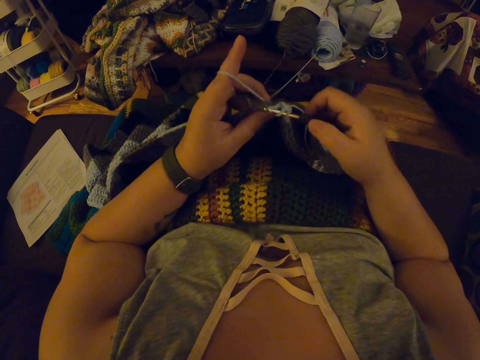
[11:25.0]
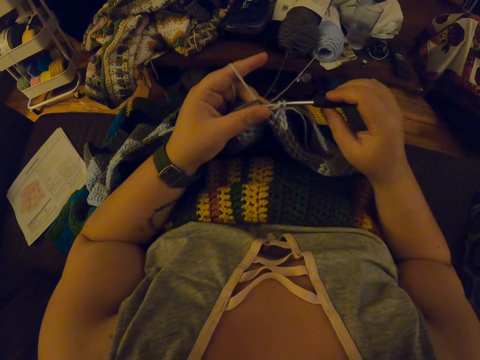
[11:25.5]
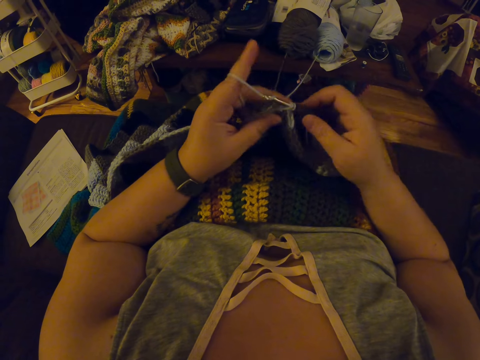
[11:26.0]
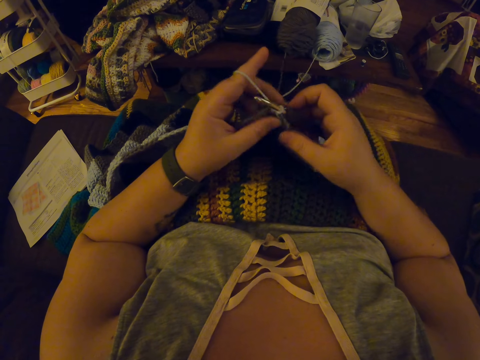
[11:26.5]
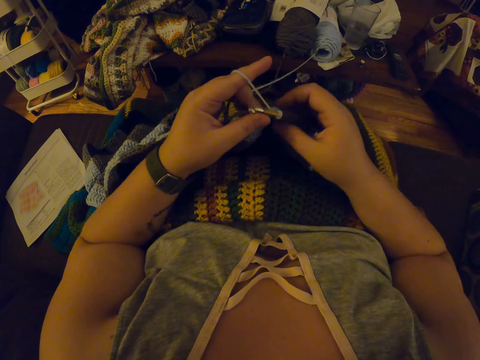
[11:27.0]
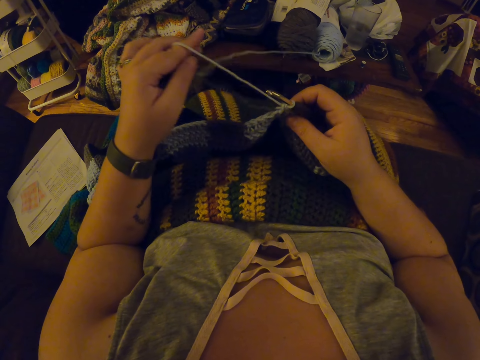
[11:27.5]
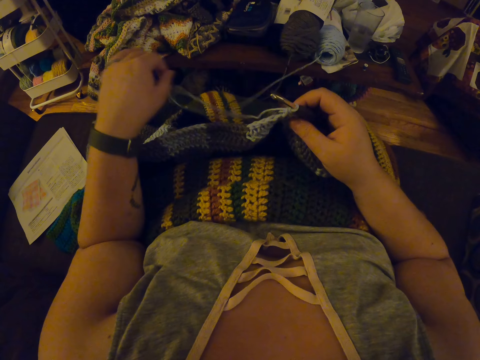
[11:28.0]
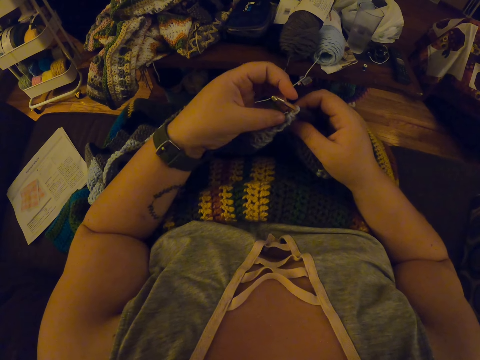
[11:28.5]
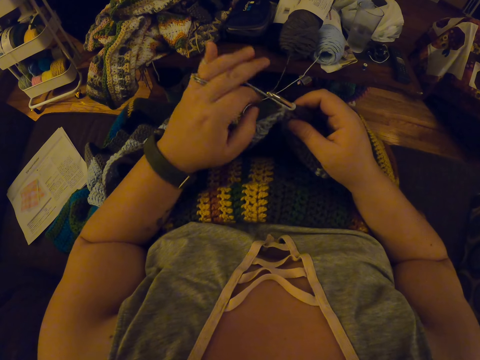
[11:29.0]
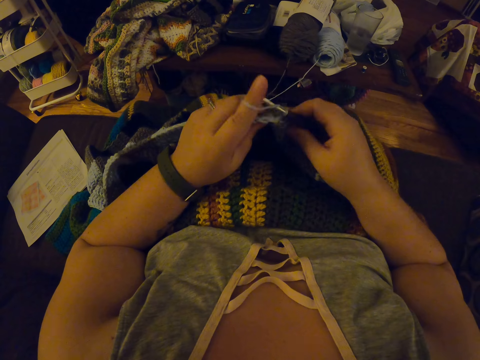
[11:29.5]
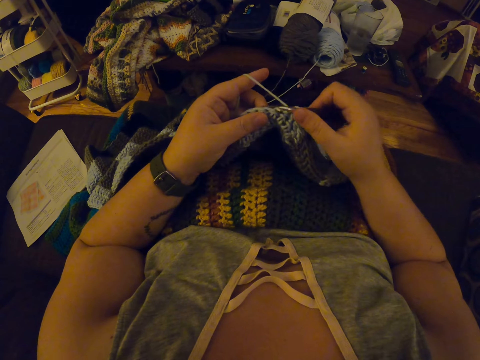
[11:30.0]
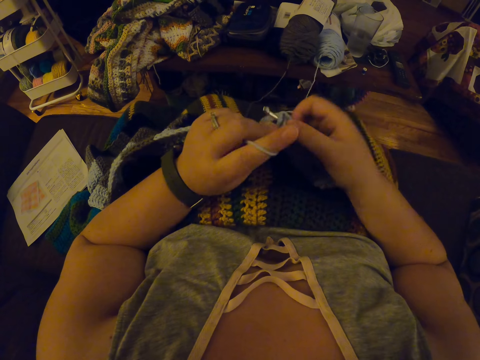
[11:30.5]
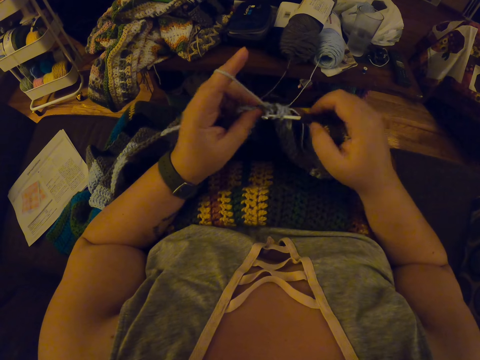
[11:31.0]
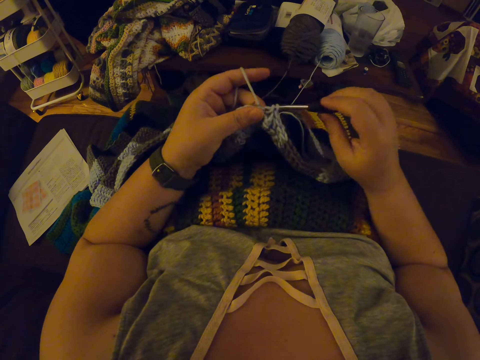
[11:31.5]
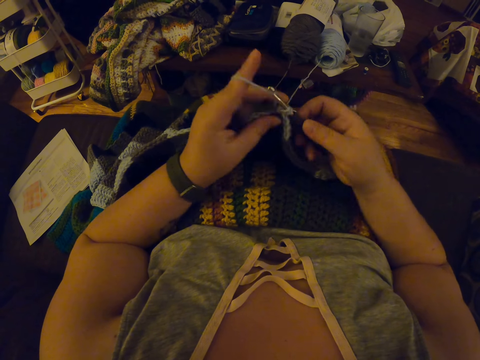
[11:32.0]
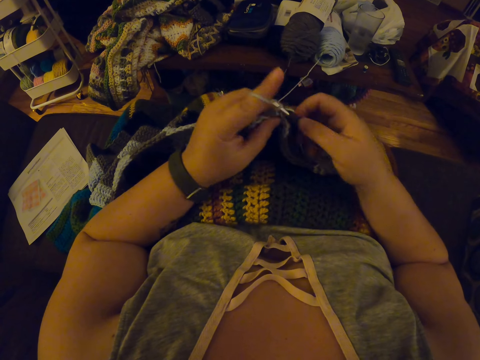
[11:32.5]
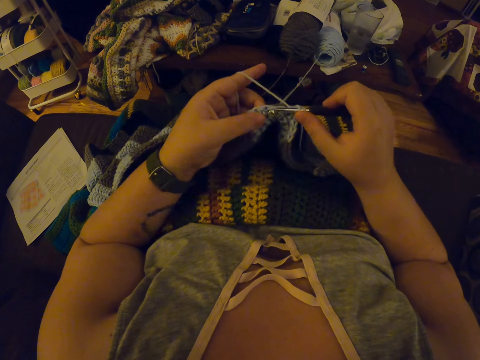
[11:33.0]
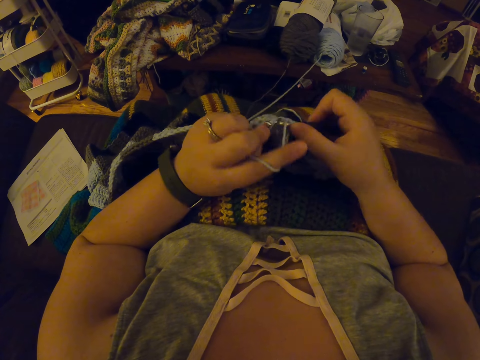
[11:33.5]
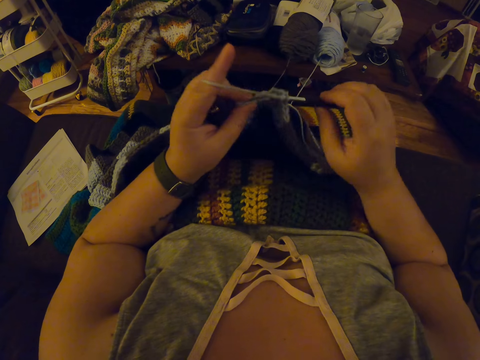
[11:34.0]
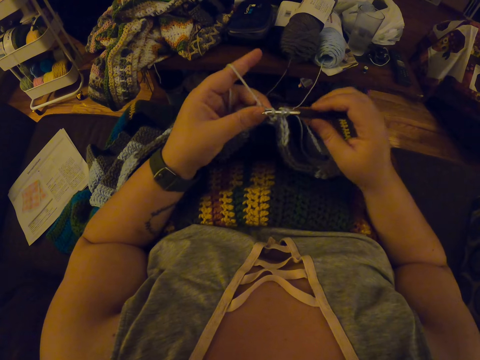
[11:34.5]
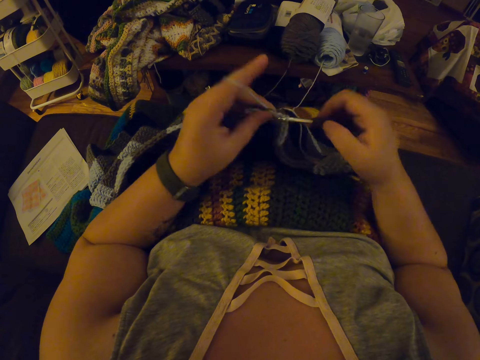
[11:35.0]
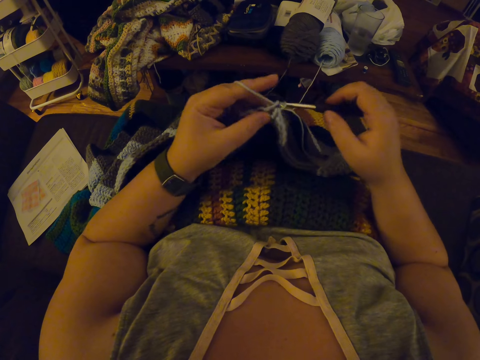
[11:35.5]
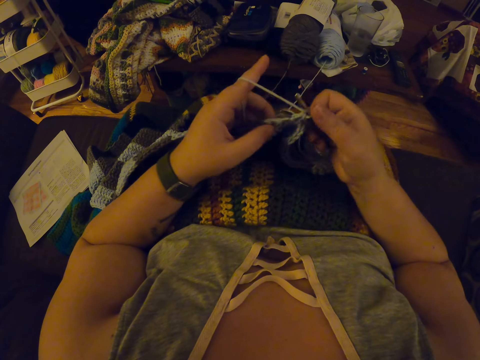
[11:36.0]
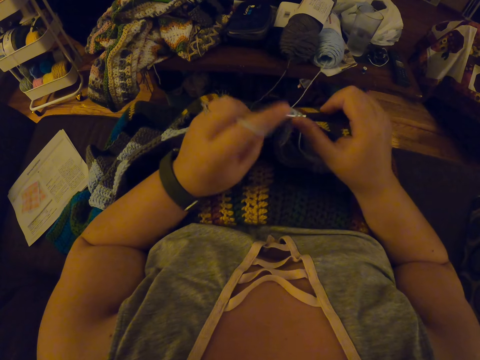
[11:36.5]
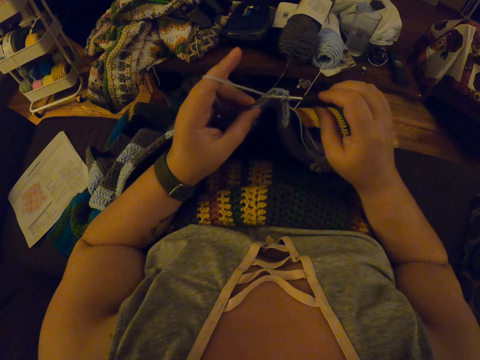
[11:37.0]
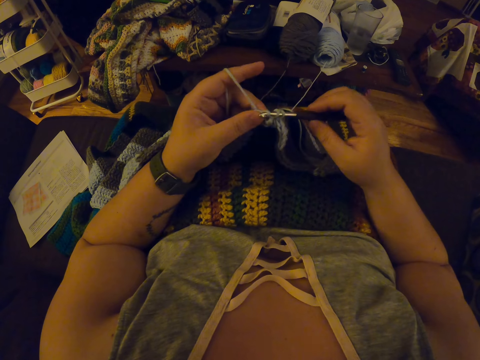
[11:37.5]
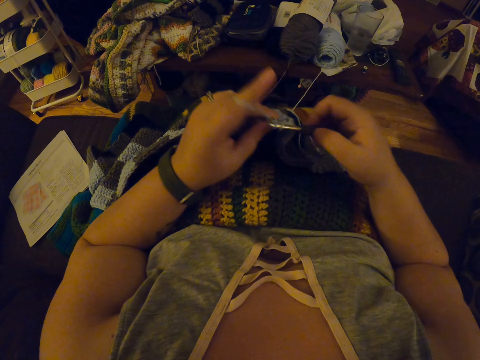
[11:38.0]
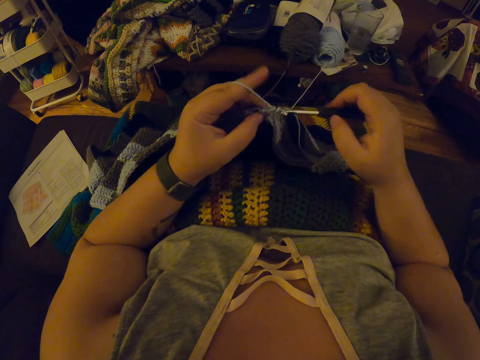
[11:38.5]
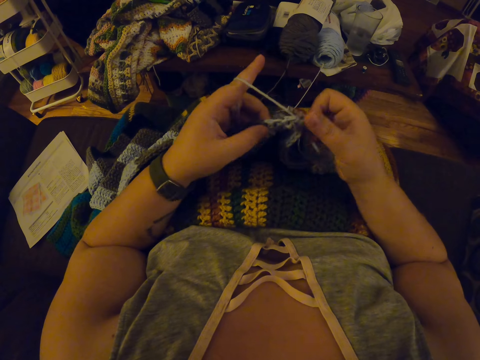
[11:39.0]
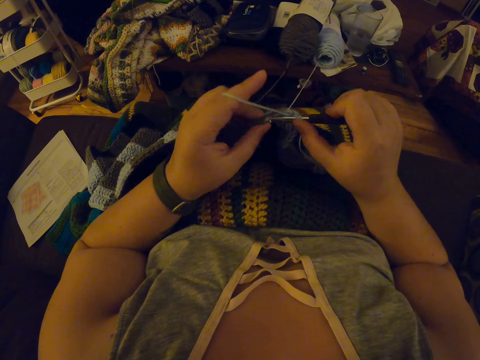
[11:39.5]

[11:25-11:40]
The camera wearer straightens the yarn with her left hand. She twists the yarn around her left hand again. She continues crocheting with the yarn.

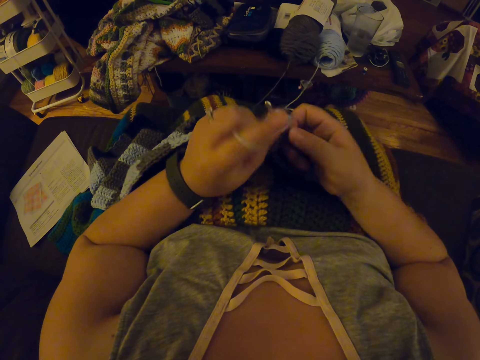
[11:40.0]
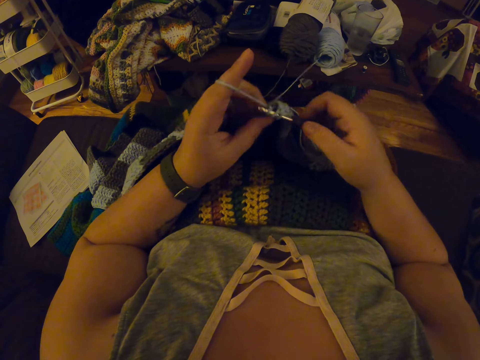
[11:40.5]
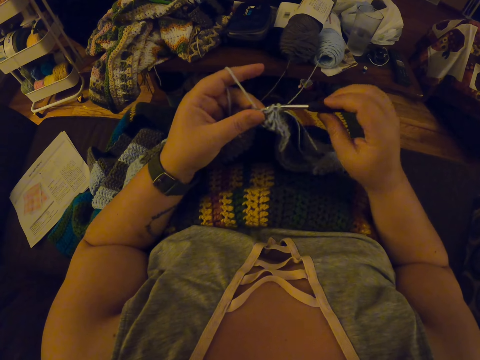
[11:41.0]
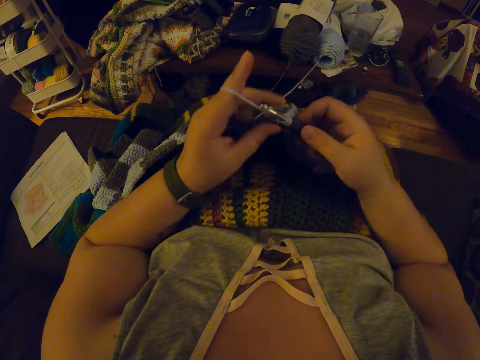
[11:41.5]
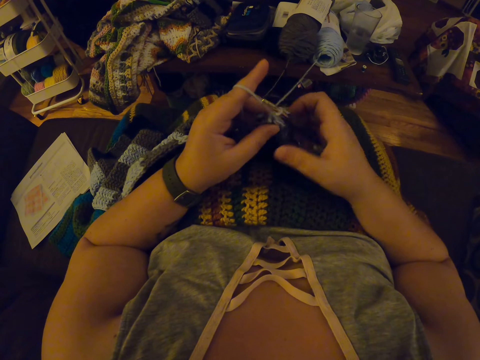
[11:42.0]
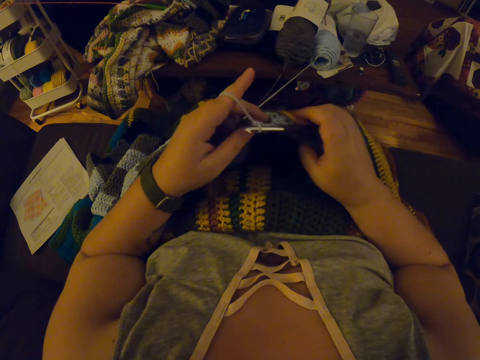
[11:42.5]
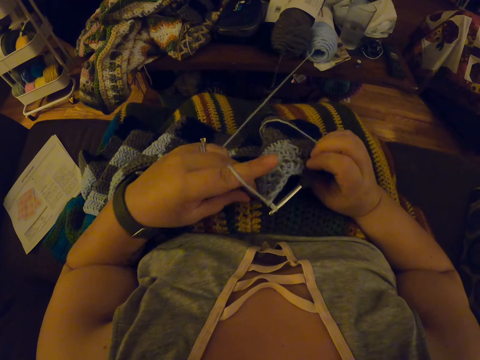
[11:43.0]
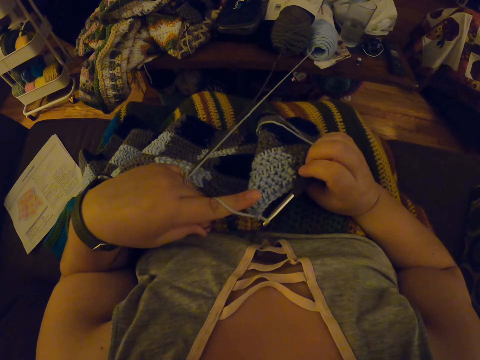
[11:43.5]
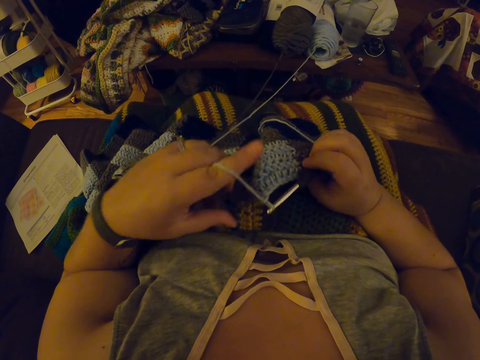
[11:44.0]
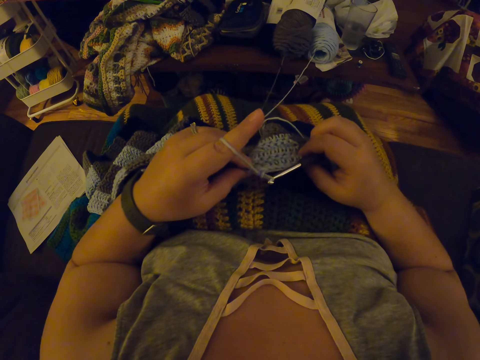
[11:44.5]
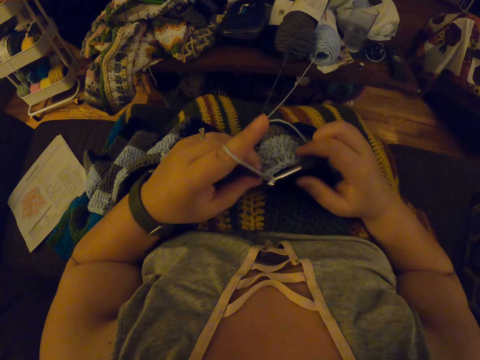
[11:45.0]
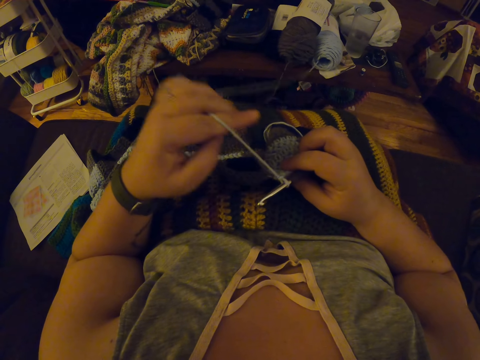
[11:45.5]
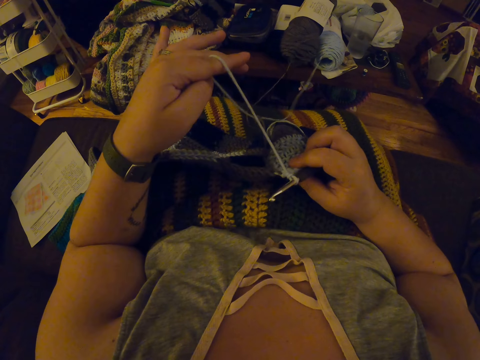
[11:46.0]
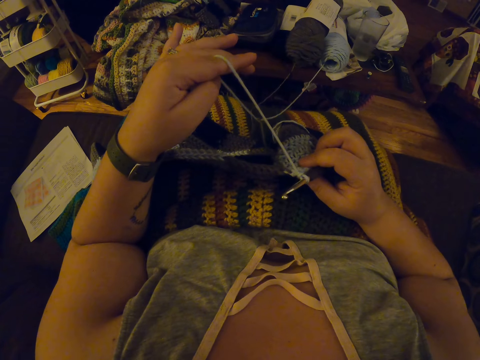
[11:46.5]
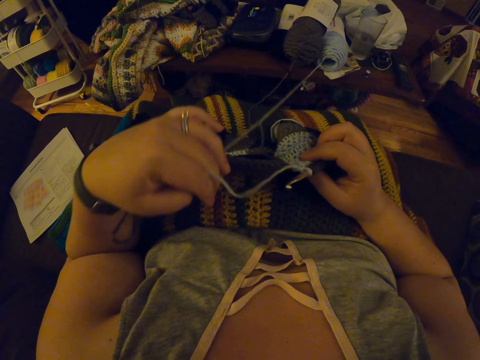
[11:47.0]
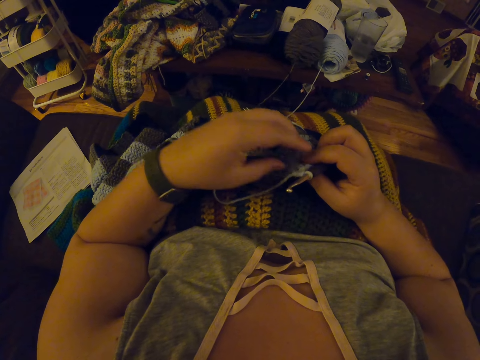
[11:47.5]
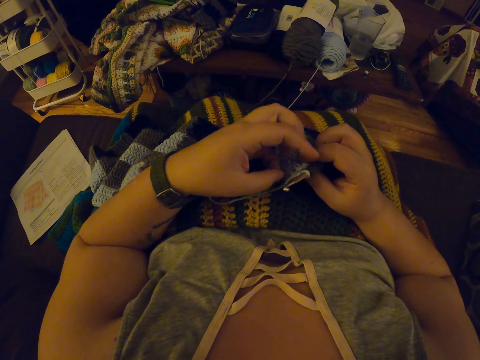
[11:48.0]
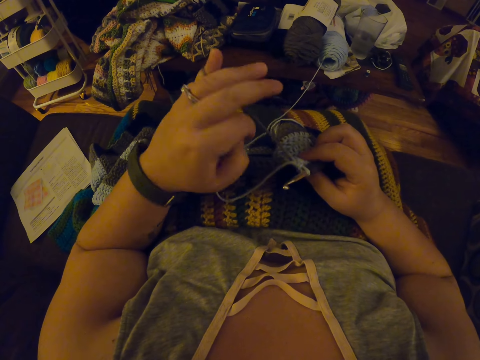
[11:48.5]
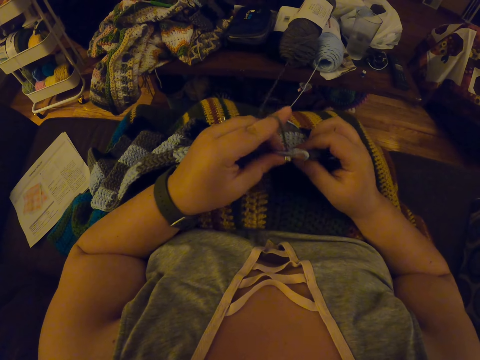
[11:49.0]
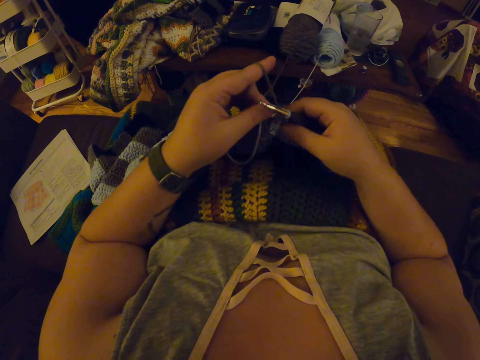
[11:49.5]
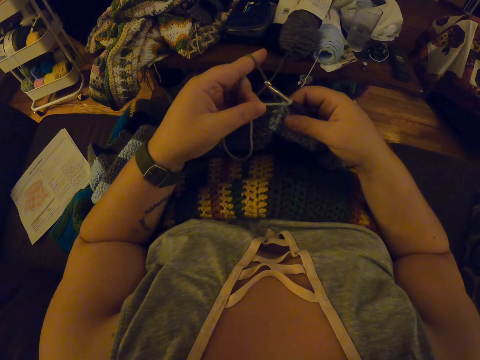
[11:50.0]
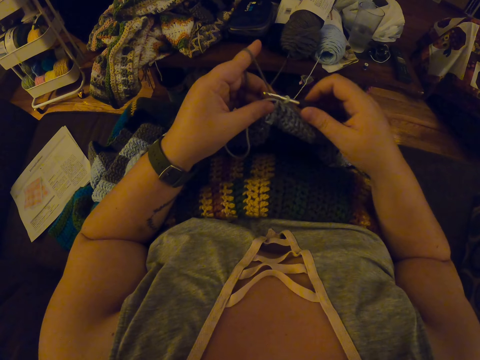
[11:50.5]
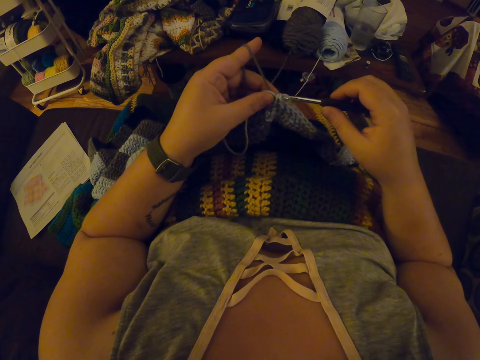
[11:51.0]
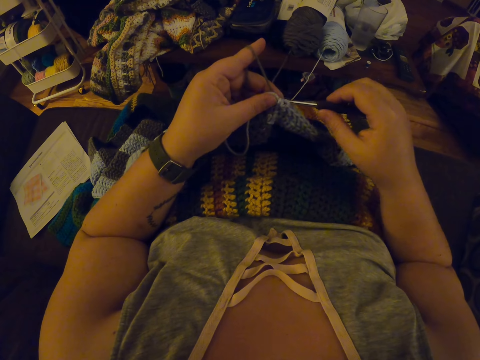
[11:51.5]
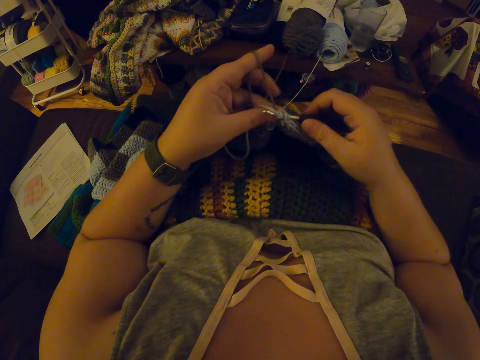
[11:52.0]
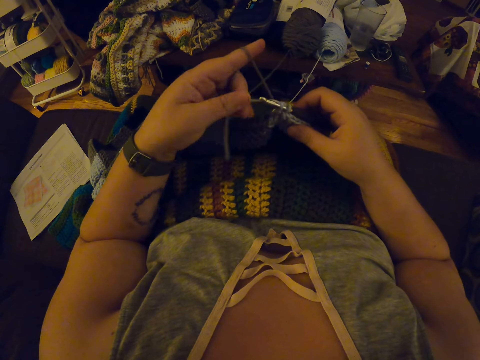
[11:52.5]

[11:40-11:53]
The camera wearer adjusts the garment. She pulls the yarn inside the fabric with her left hand. She straightens the yarn with her left hand. She drops the yarn in her left hand on her lap. She twists the yarn around her left hand again. She continues crocheting with the yarn.
